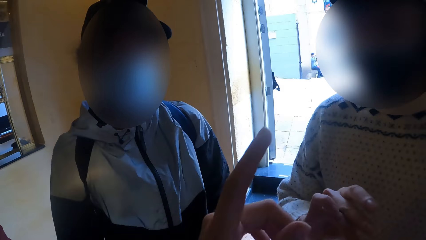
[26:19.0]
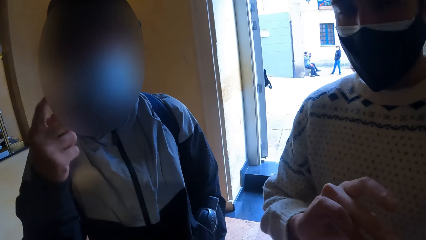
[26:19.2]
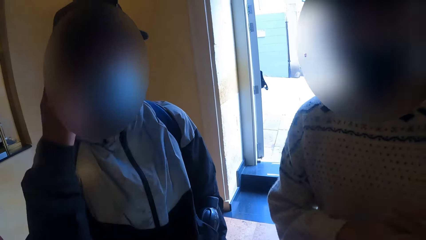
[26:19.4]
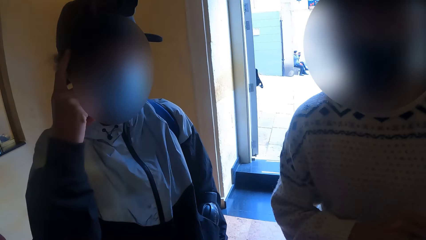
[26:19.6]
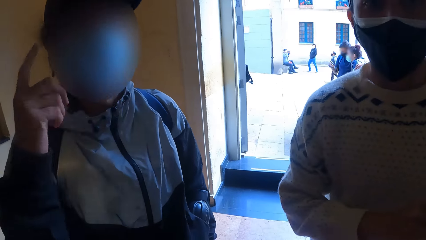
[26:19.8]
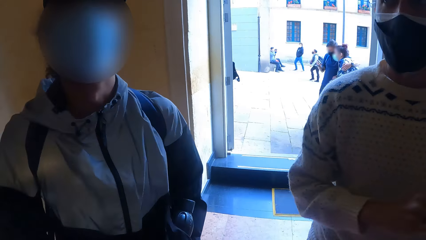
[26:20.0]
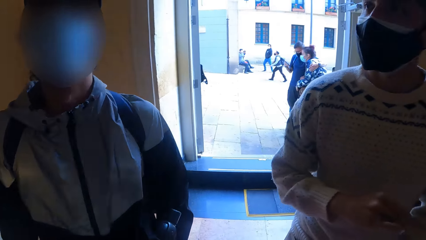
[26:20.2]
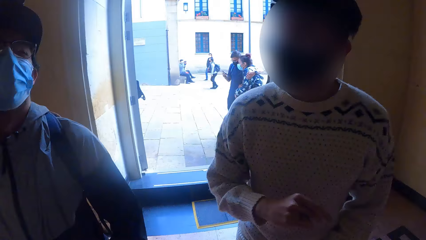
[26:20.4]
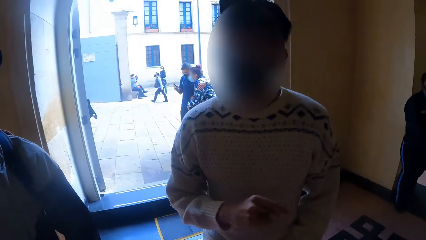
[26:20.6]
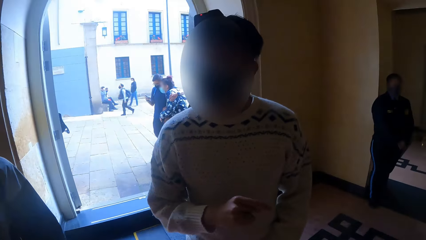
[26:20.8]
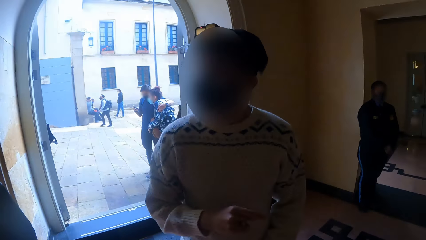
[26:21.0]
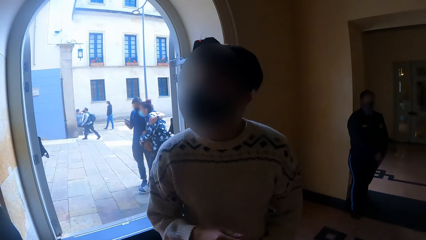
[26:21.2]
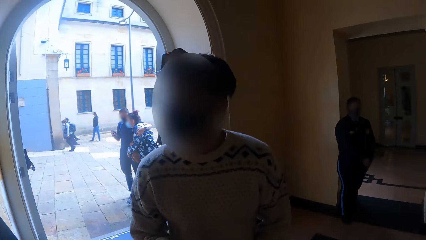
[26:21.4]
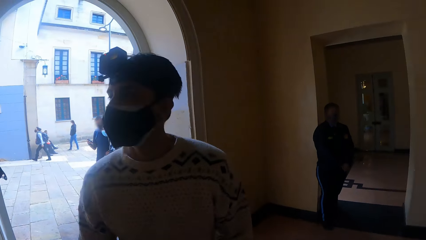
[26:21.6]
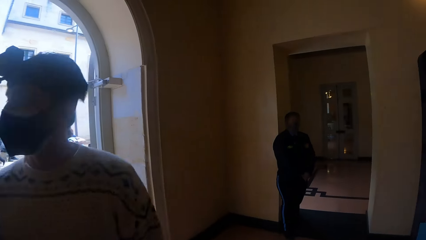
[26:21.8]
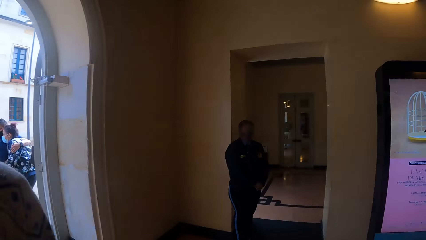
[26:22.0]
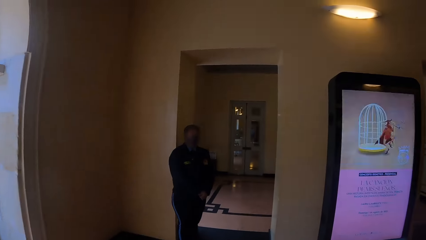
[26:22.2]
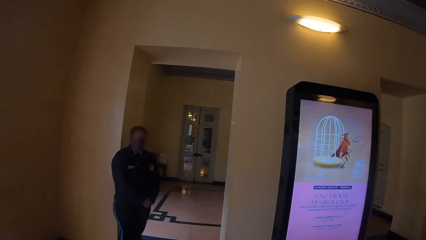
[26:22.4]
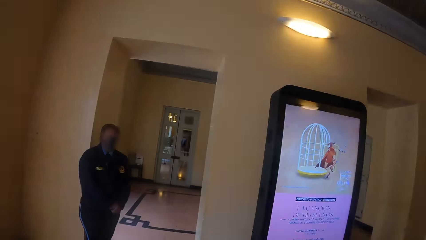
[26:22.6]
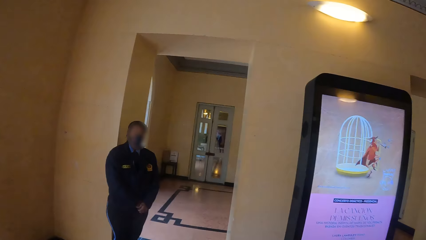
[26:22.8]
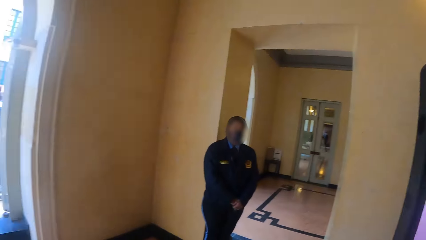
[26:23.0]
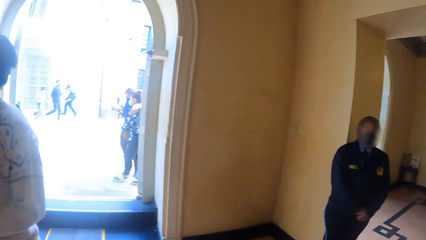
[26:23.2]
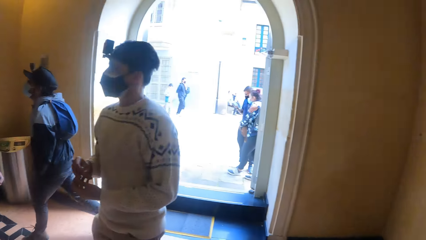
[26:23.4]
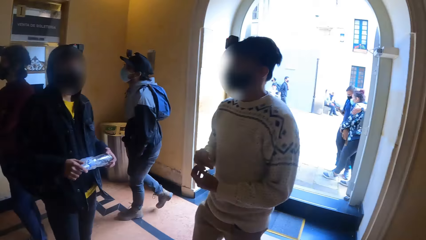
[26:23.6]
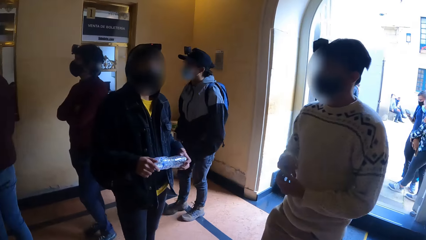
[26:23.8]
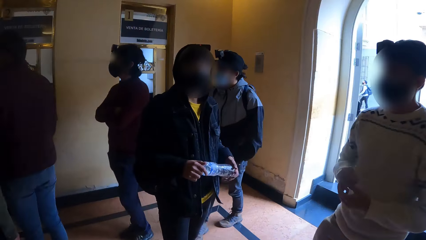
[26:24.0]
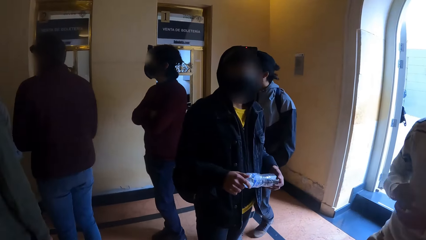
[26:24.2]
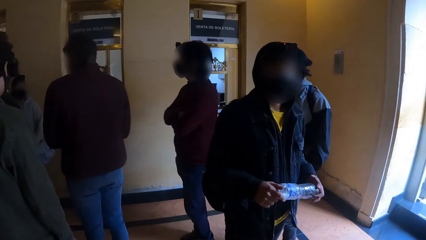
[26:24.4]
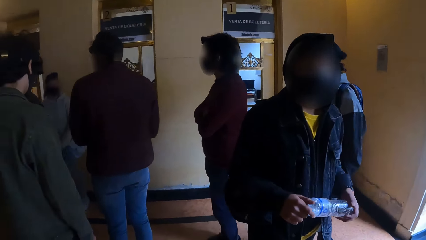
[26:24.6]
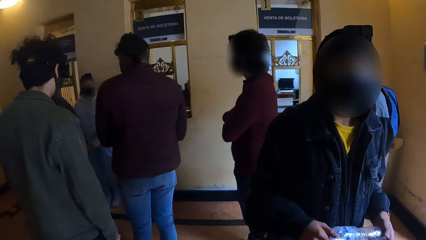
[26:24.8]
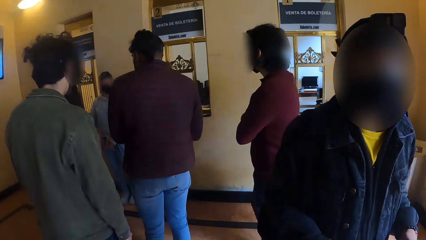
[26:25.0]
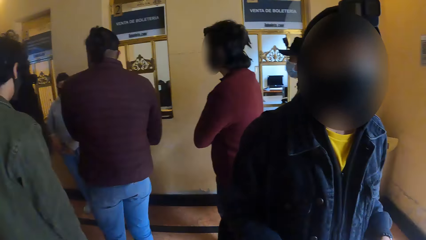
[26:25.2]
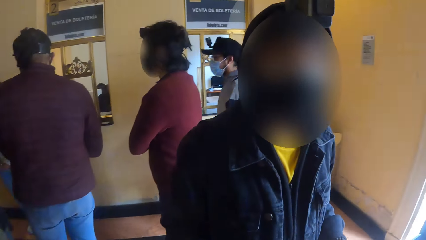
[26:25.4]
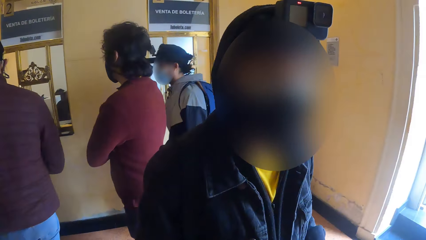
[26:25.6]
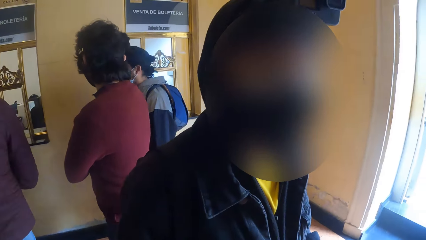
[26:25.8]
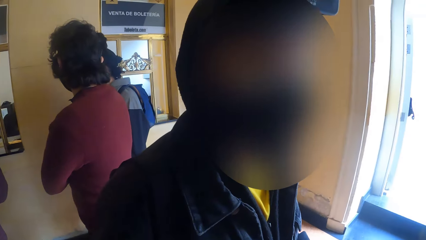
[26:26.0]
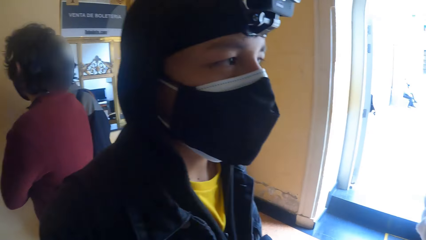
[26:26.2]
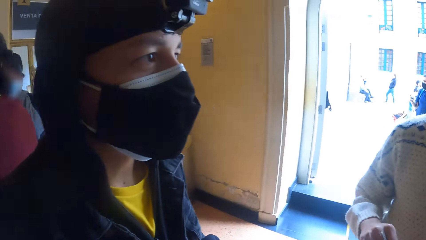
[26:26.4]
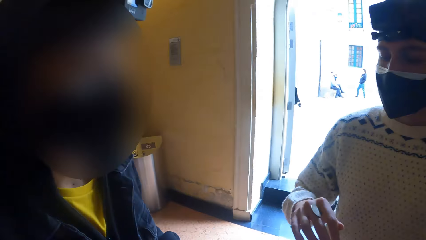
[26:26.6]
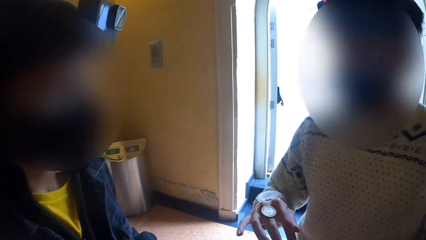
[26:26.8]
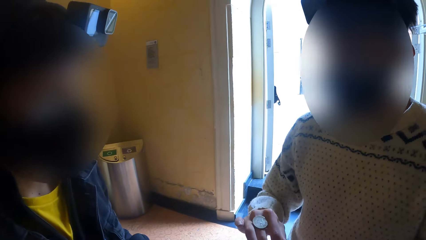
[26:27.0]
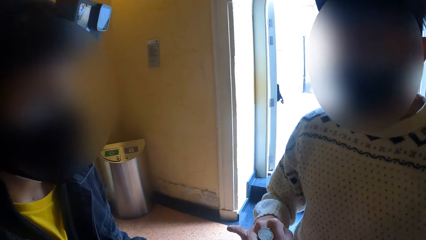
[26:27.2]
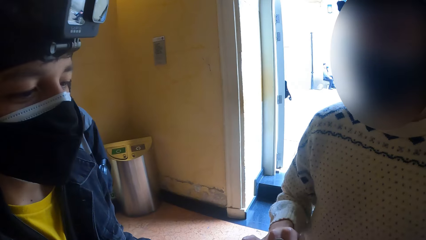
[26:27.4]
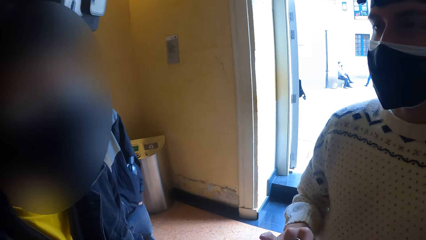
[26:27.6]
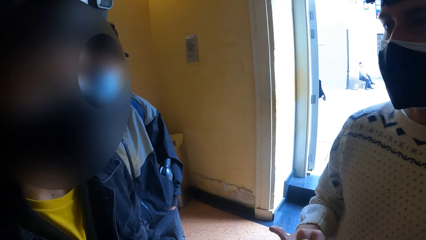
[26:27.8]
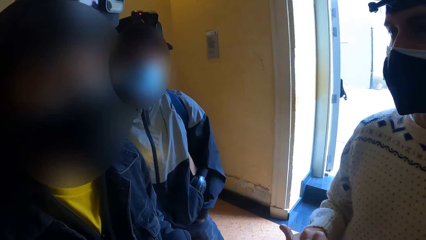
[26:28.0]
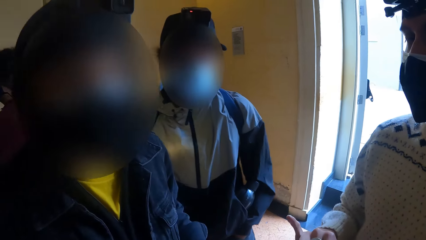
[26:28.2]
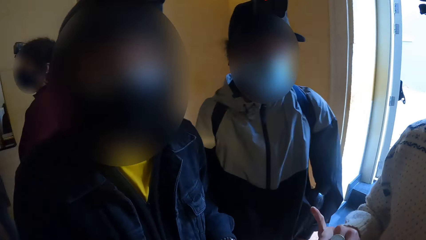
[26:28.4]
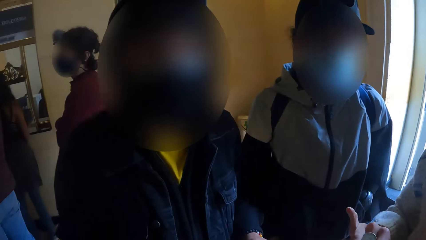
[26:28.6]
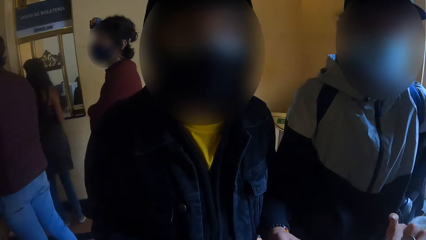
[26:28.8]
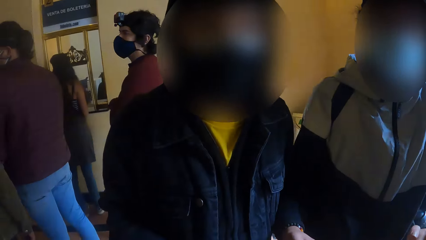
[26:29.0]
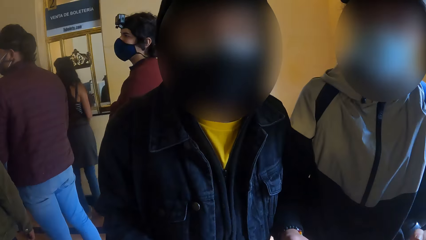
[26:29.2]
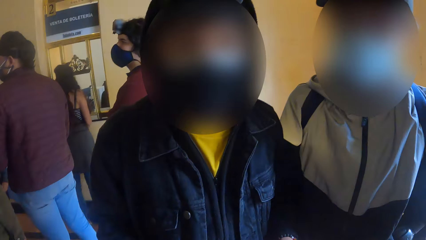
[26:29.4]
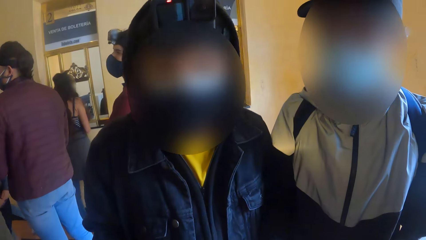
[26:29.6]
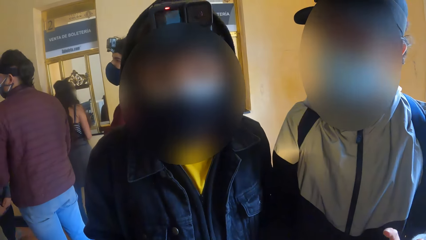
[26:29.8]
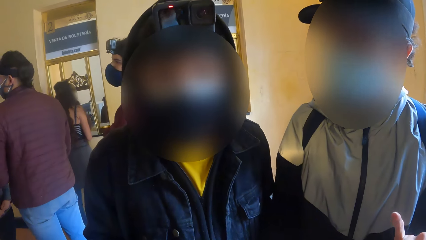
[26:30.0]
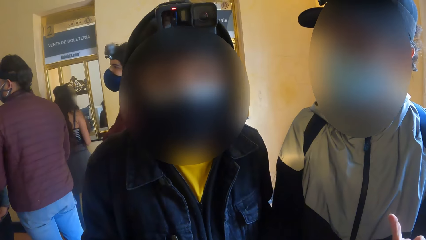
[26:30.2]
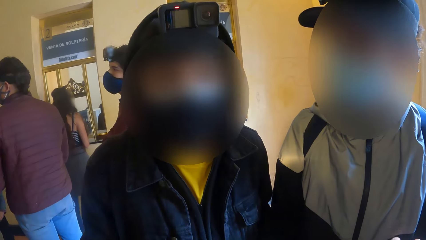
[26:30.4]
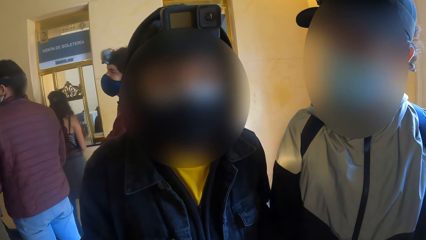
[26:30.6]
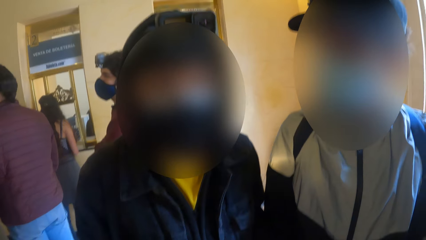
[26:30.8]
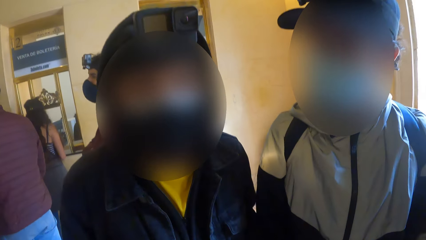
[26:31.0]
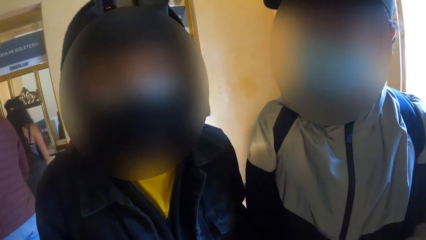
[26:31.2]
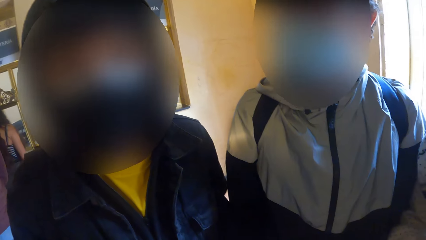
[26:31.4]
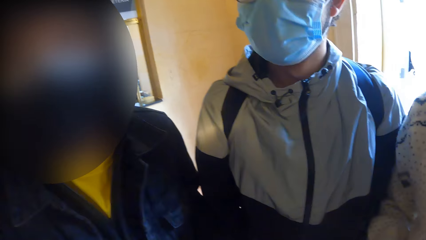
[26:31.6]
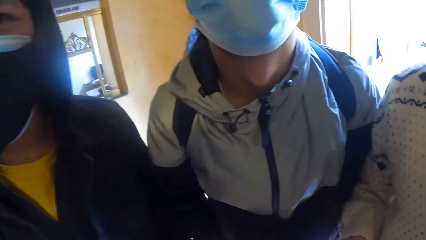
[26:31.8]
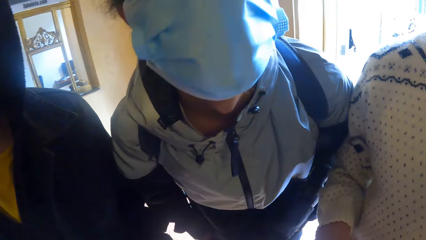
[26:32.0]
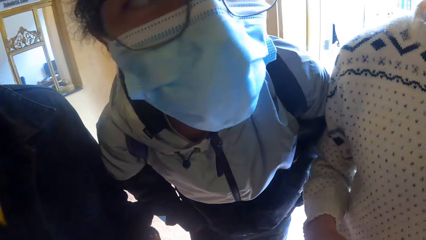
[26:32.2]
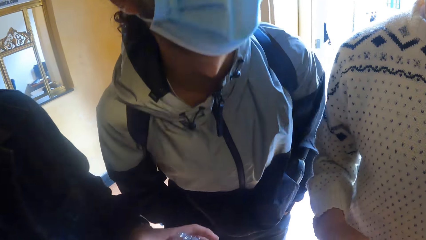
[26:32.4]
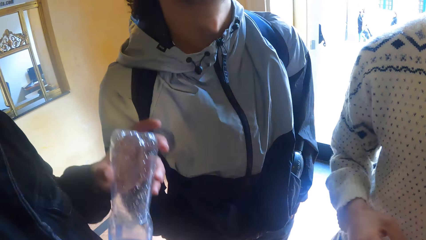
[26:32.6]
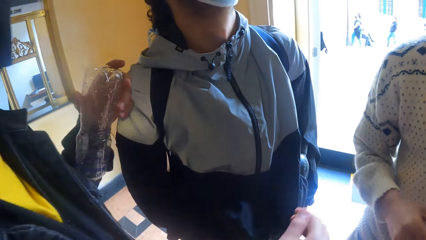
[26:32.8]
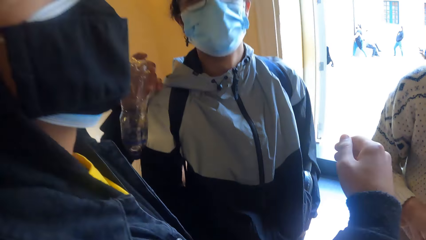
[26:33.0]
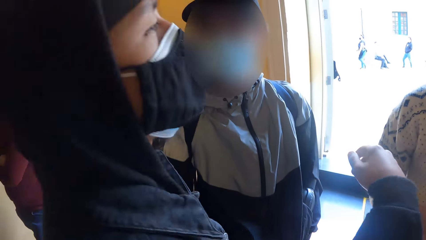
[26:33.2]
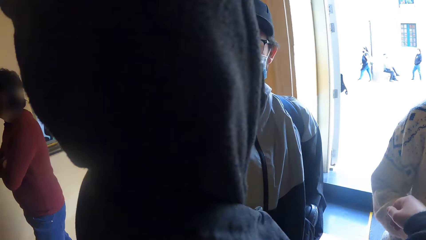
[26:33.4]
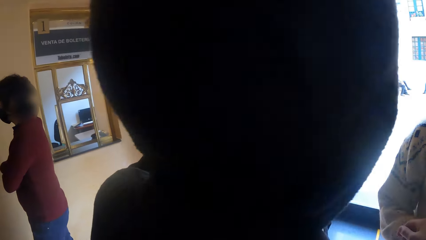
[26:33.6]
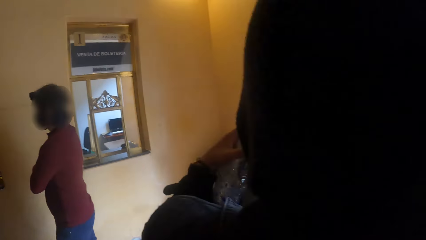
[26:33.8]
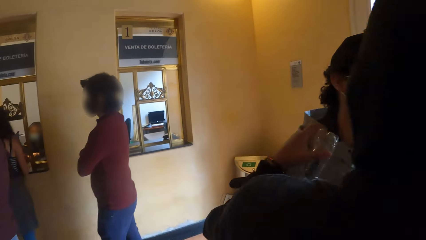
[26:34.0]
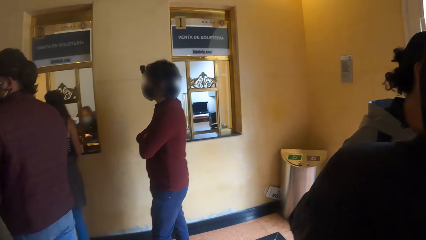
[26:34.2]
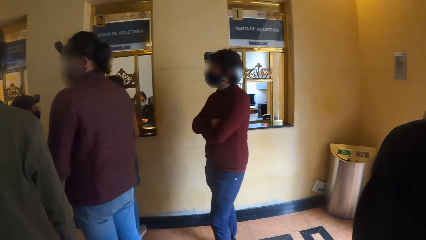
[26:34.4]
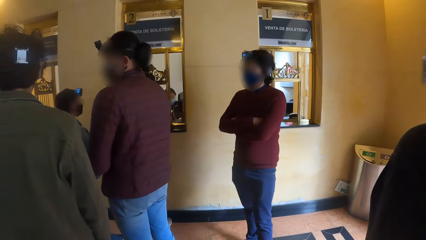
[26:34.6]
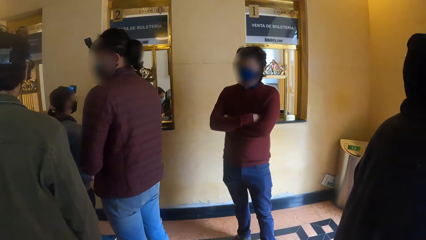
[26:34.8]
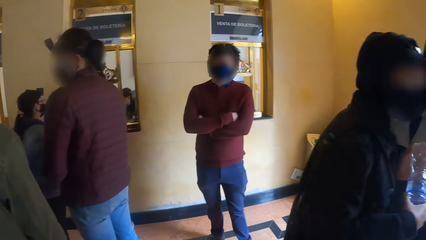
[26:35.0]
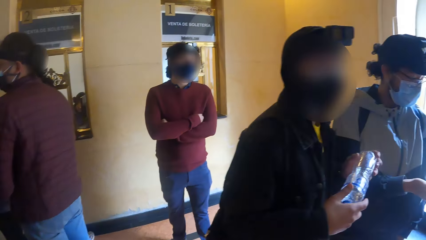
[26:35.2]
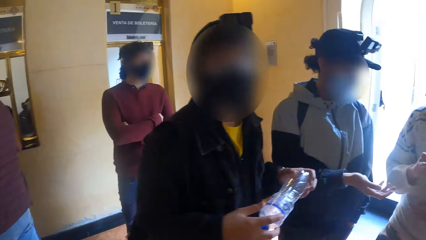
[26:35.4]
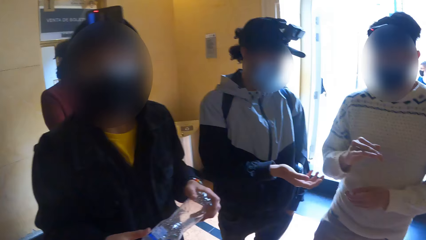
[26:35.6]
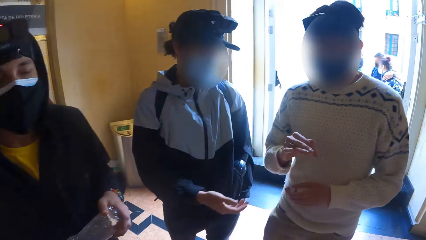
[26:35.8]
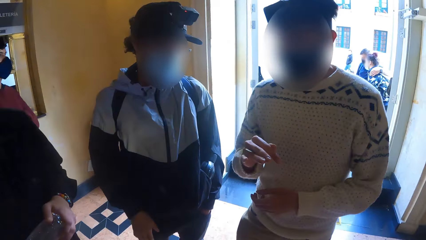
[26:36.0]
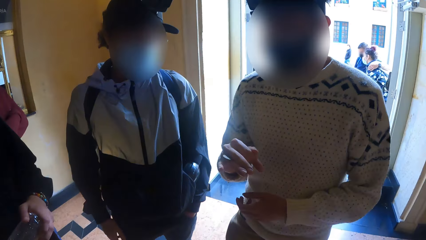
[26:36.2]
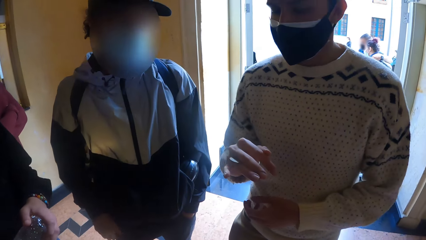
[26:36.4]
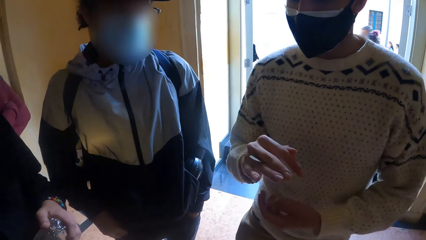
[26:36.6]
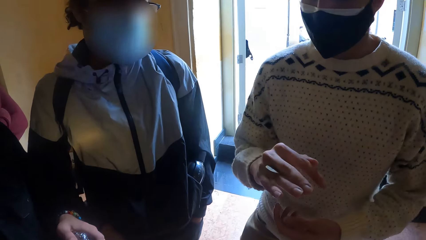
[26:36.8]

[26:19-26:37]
A man touches his head with his right hand. The camera wearer moves around. Another man interacts with a third man. The third man holds the water bottle with both hands. The camera wearer interacts with the third man, the second man and the first man. The third man interacts with the camera wearer and the first man and the second man. He holds the water bottle with his left hand. The camera wearer looks around. The third man holds the water bottle with both hands.
